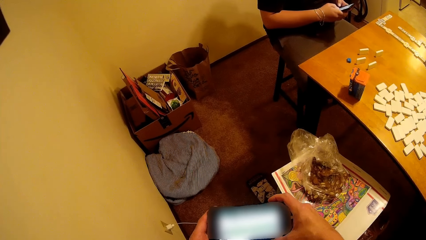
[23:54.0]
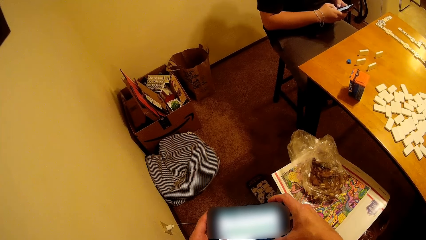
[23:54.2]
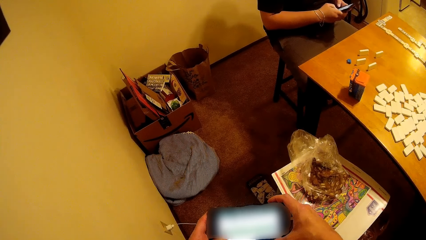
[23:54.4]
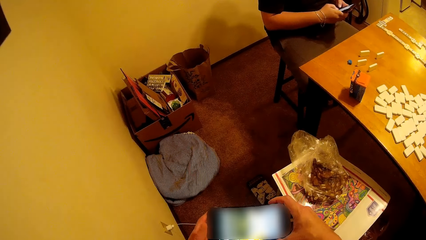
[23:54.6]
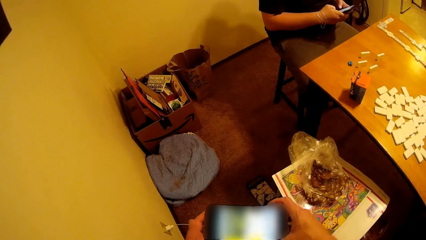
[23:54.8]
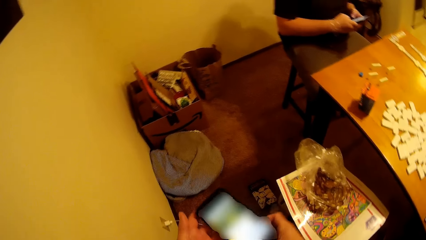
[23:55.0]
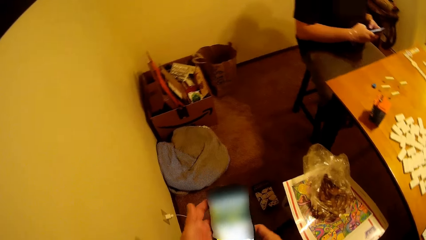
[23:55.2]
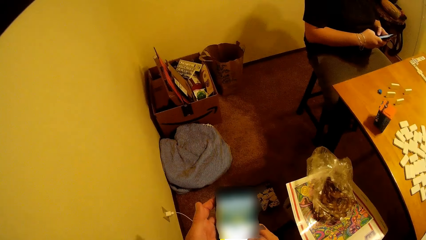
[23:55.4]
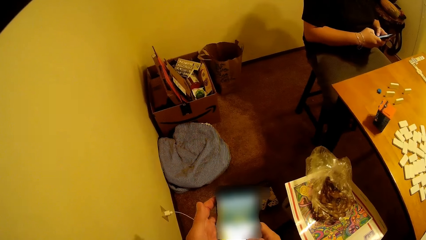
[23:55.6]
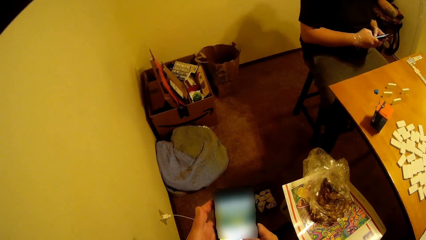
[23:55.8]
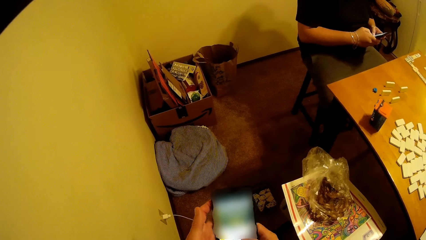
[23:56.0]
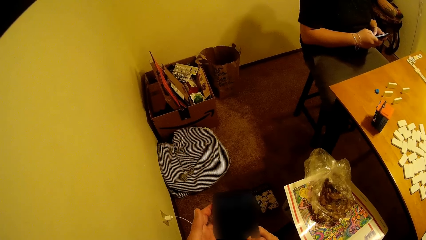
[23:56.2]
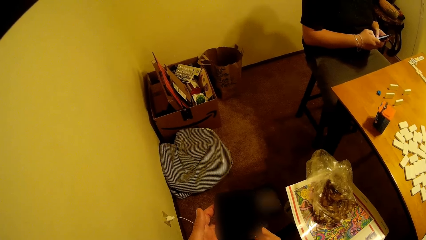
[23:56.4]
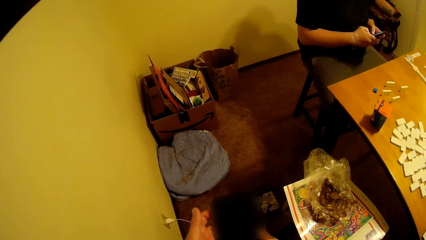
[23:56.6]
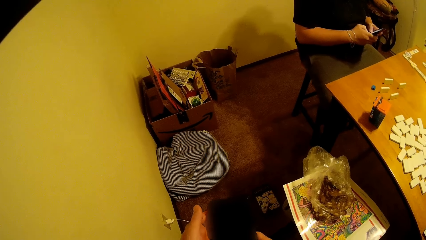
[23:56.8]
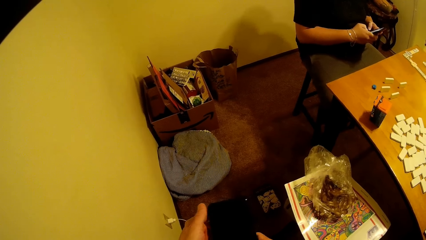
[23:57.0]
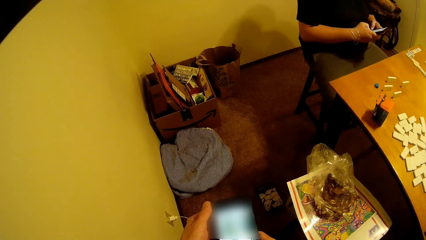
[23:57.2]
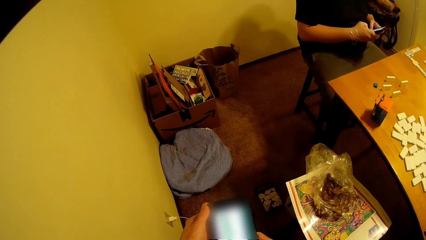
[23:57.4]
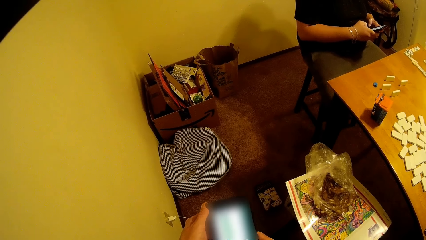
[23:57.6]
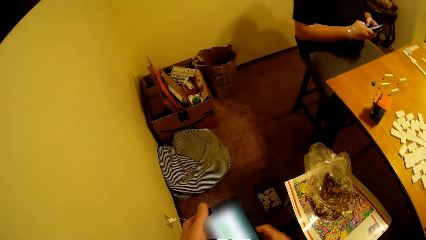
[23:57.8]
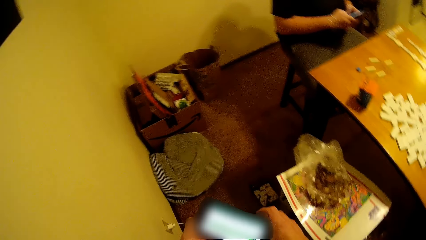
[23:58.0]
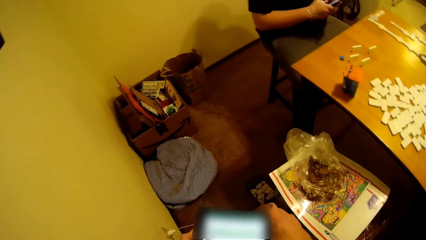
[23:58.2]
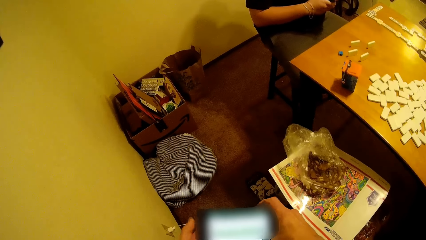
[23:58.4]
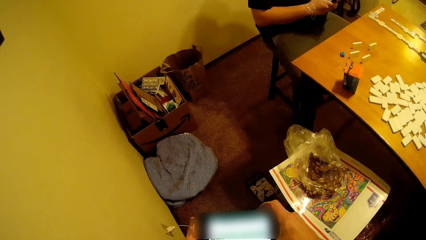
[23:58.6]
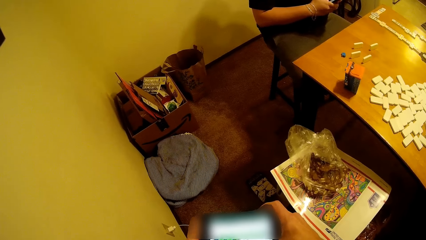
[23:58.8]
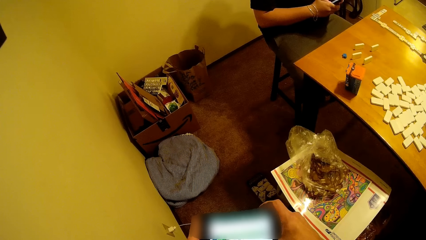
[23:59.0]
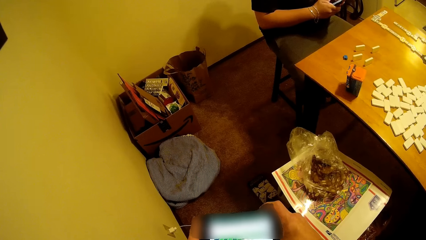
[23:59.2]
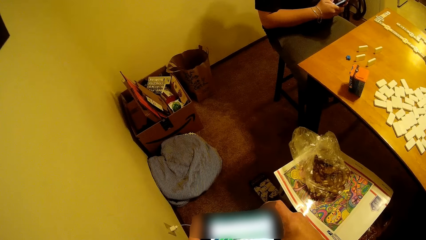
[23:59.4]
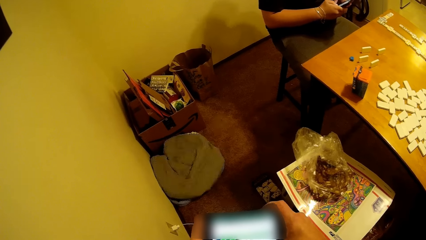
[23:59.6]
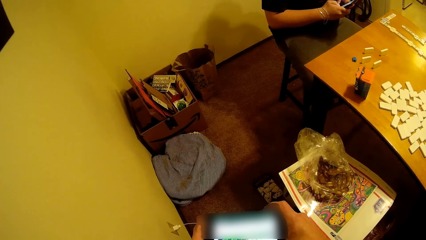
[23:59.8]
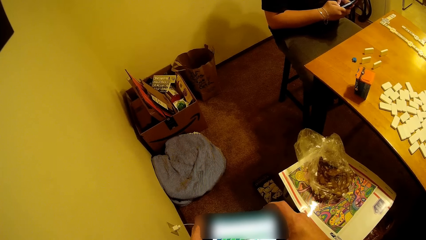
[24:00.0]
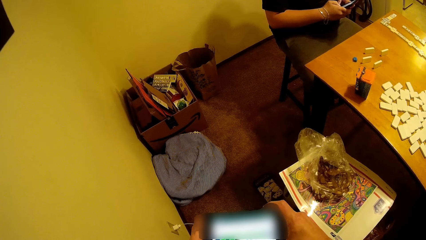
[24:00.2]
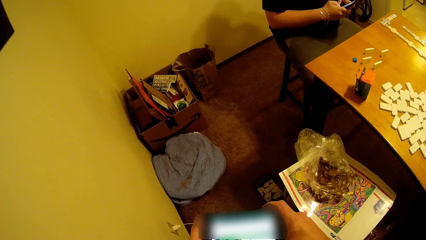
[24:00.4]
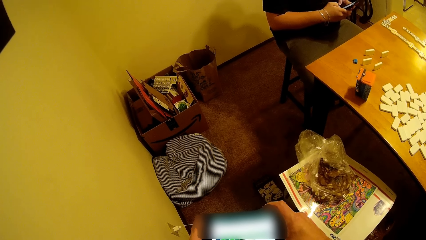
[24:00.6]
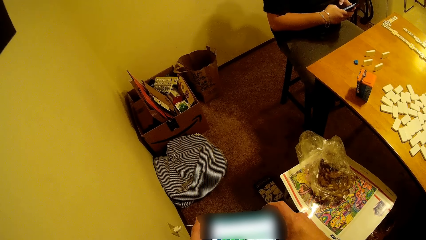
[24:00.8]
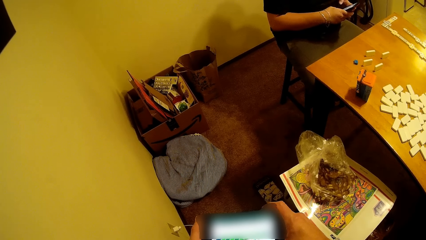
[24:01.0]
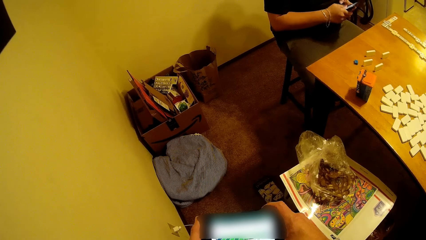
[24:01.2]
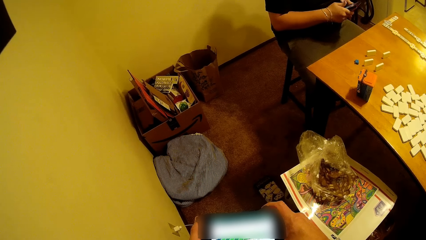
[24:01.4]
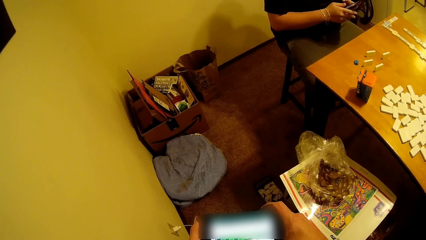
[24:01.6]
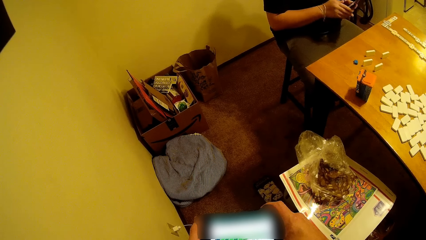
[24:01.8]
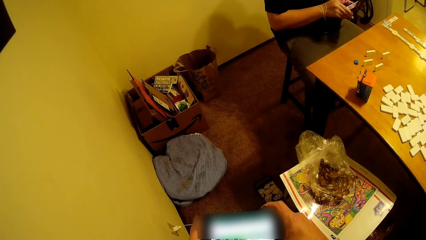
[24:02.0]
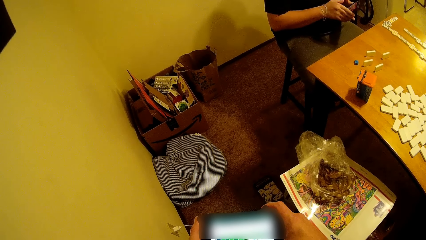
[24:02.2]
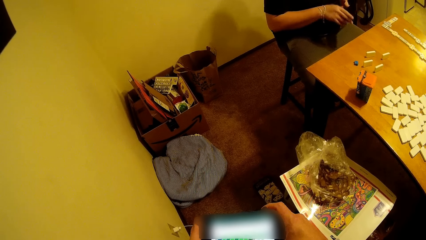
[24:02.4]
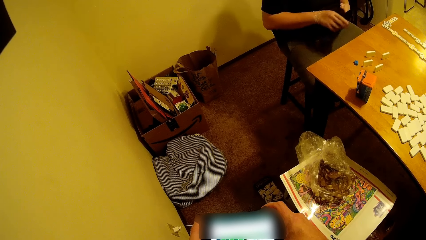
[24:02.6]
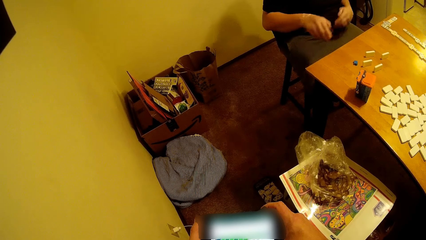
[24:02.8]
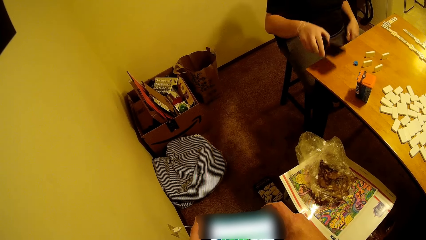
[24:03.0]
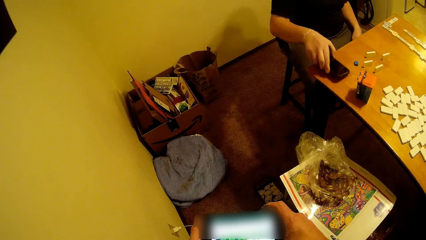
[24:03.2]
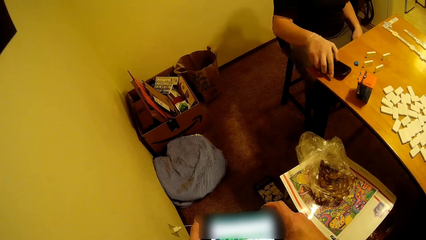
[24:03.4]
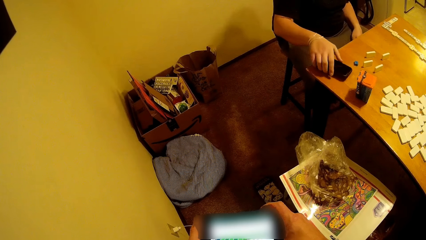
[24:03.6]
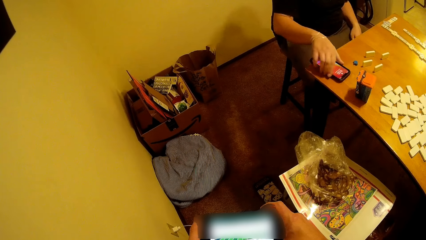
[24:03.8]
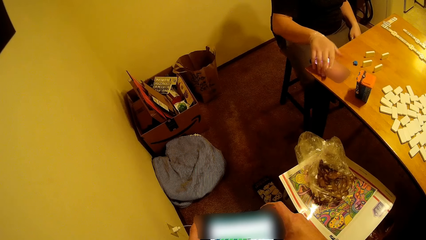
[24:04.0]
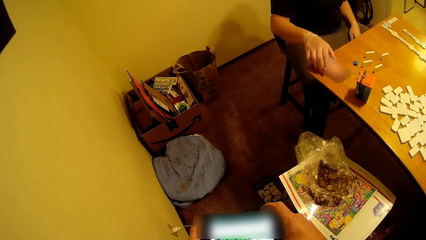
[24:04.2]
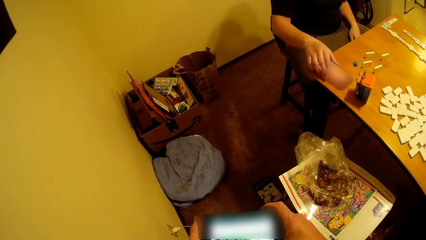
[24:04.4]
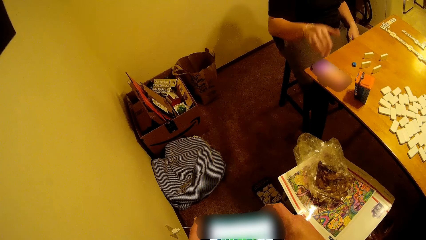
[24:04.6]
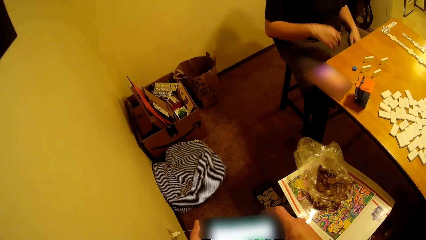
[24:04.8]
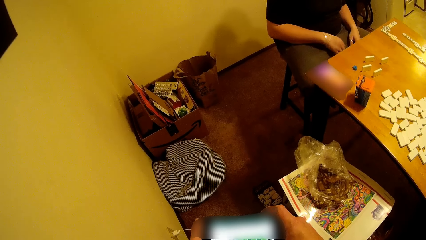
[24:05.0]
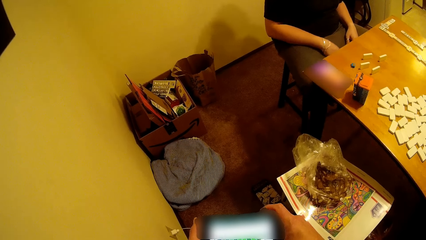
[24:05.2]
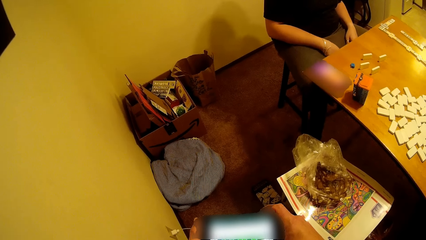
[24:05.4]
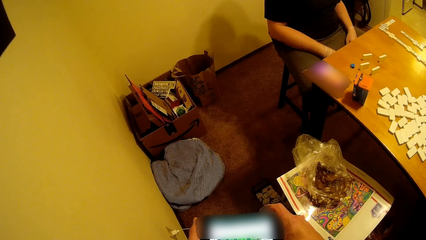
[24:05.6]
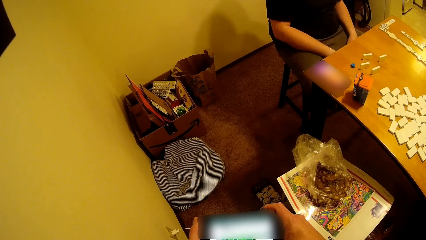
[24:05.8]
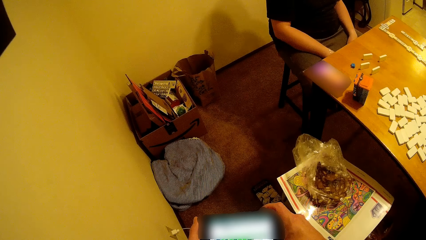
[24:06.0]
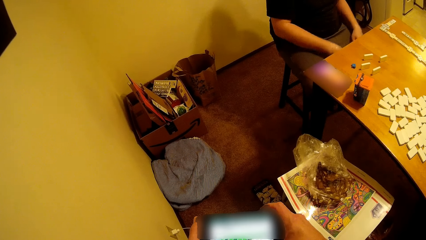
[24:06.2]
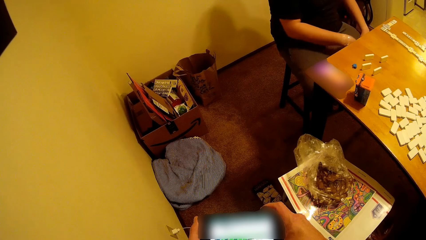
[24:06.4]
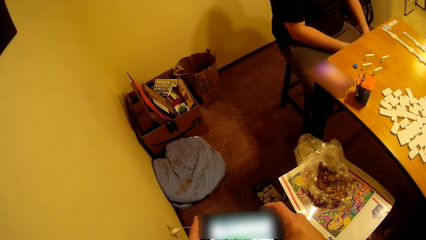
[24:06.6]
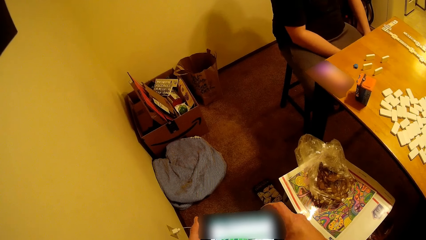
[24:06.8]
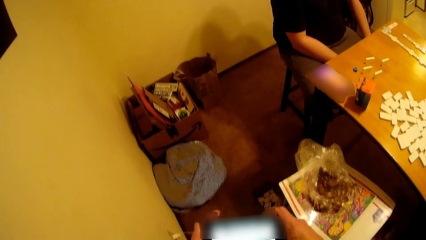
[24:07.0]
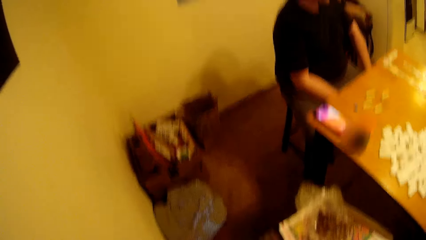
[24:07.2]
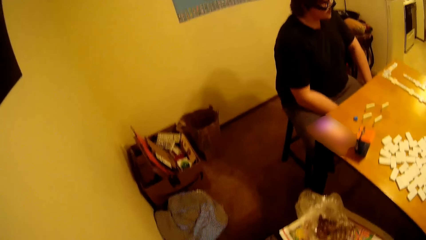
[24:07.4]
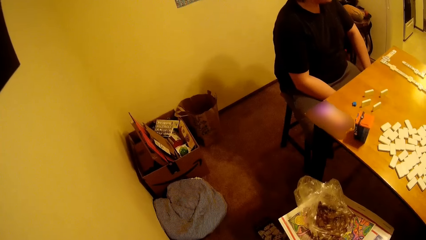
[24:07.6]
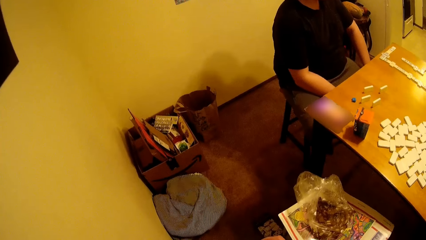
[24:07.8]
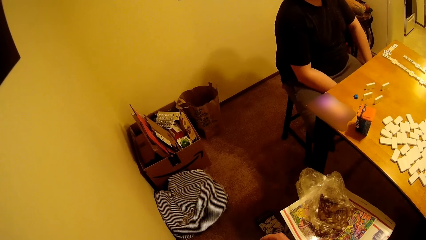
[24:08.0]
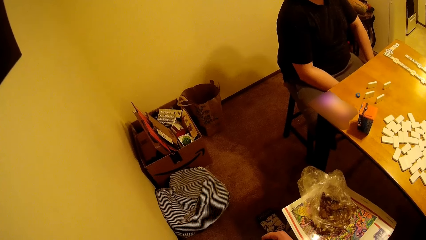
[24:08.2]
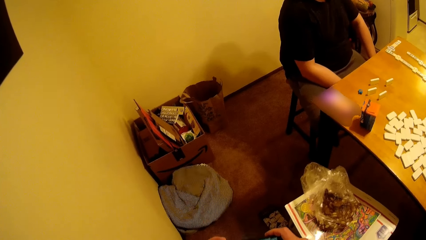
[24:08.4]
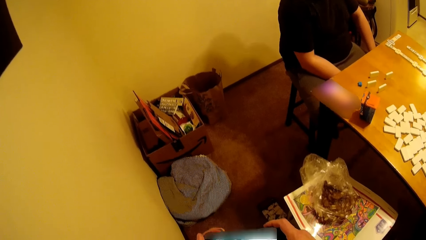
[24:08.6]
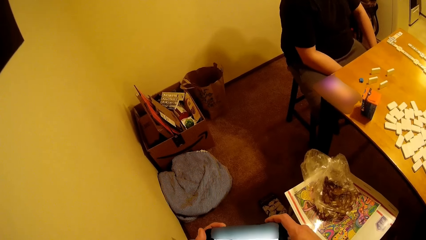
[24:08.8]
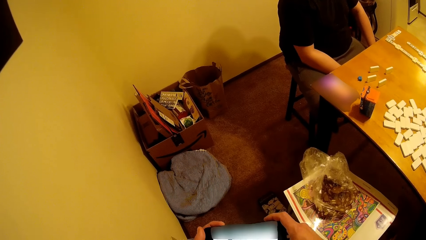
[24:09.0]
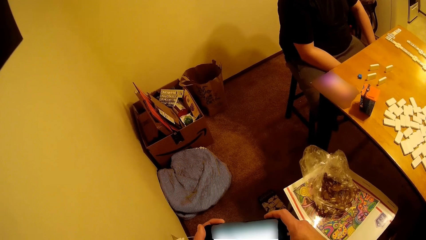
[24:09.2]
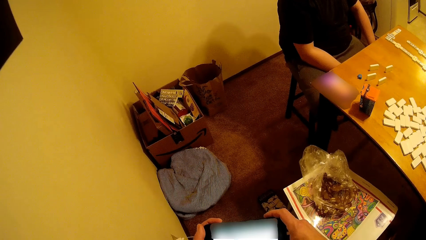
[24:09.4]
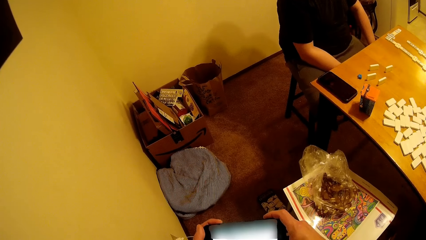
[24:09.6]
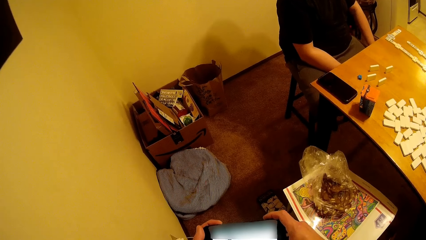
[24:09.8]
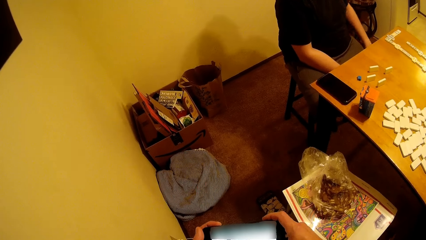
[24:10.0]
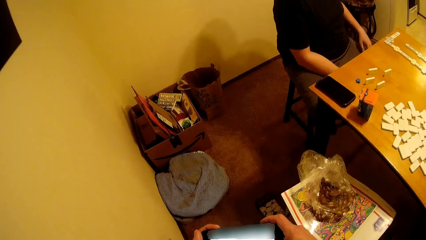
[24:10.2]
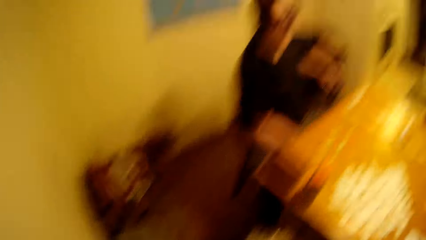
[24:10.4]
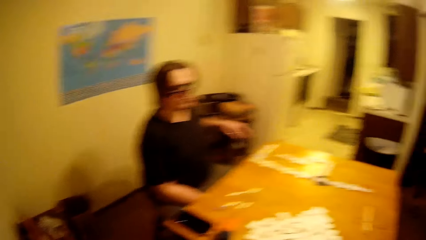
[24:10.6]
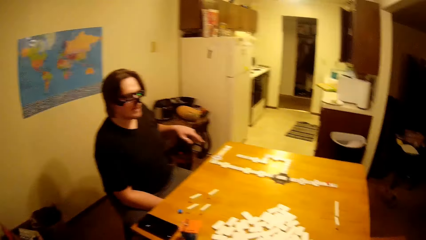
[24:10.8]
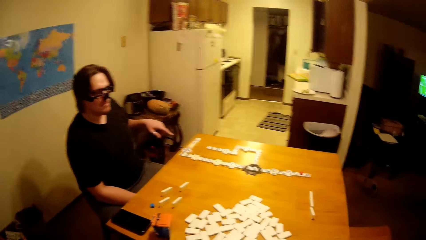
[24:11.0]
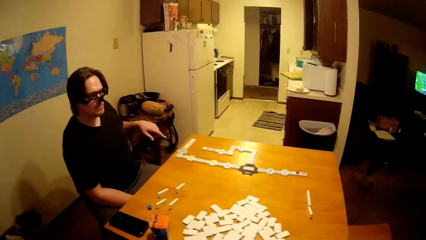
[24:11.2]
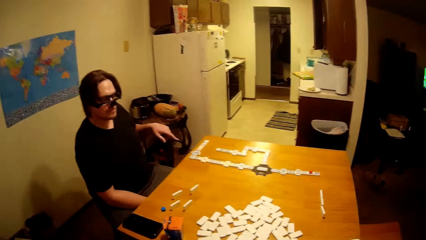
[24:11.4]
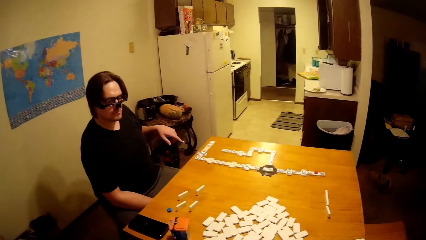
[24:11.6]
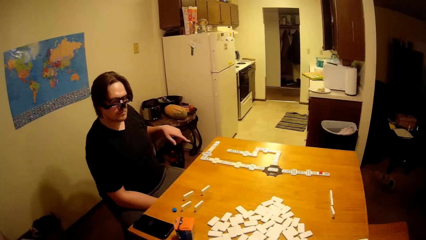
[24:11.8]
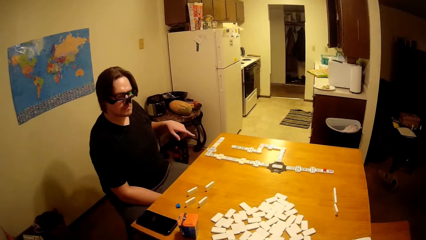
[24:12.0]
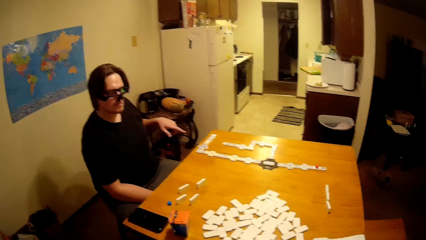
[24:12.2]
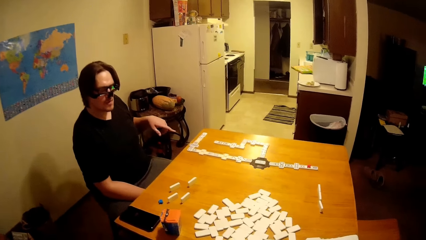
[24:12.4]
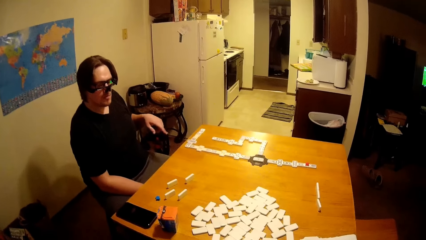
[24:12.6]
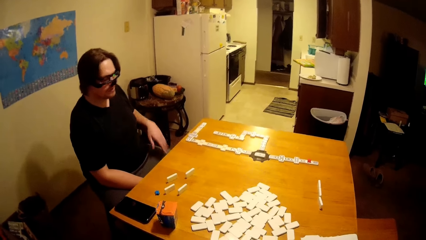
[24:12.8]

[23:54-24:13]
The man places the phone on the table.
